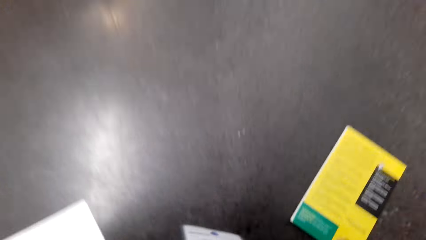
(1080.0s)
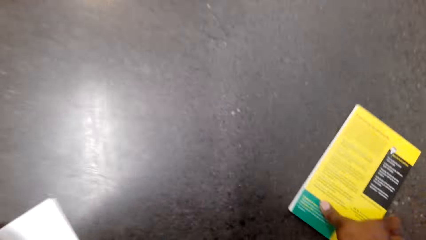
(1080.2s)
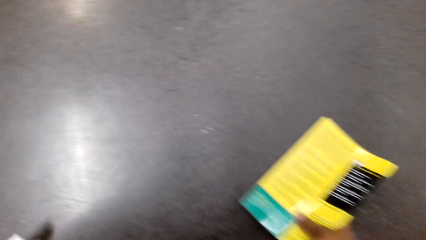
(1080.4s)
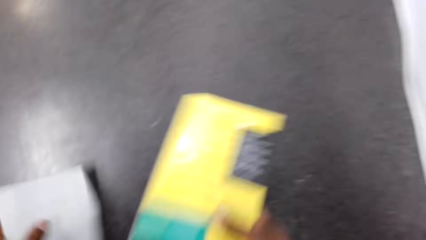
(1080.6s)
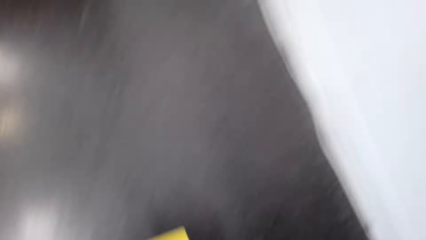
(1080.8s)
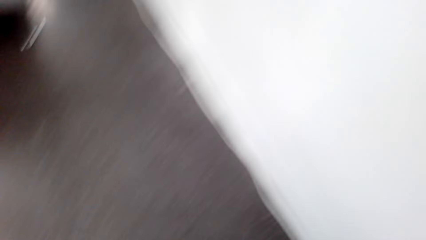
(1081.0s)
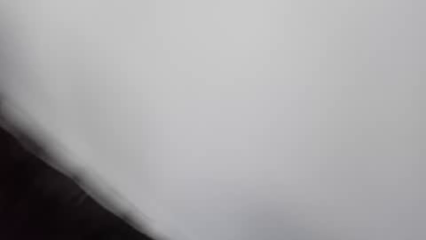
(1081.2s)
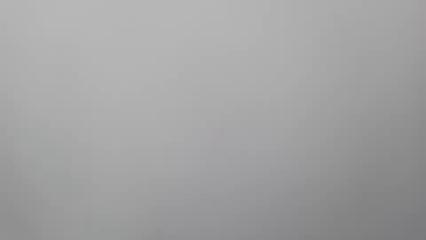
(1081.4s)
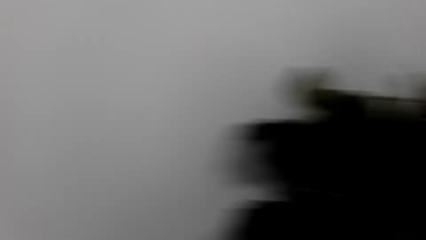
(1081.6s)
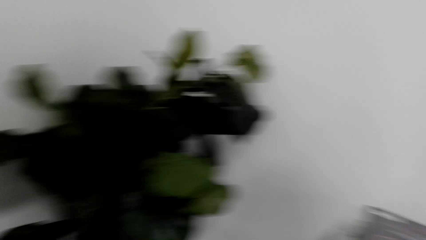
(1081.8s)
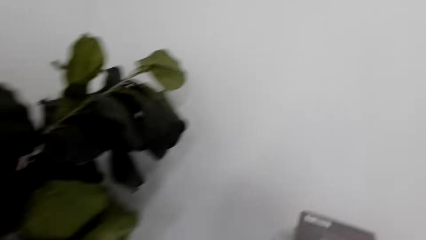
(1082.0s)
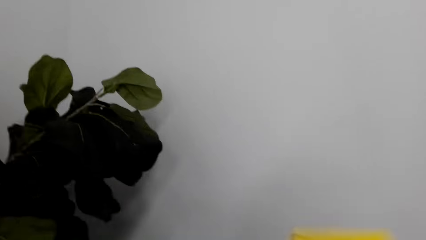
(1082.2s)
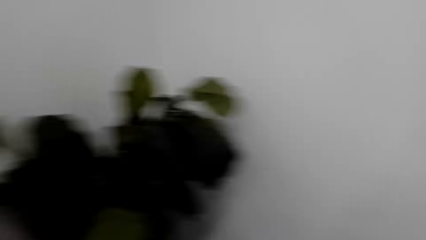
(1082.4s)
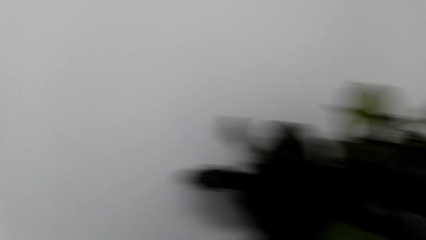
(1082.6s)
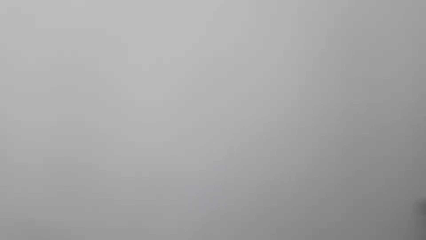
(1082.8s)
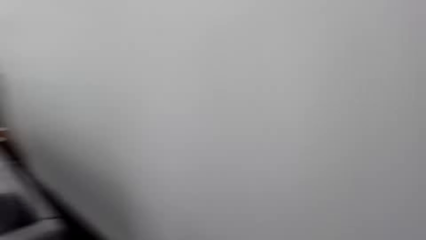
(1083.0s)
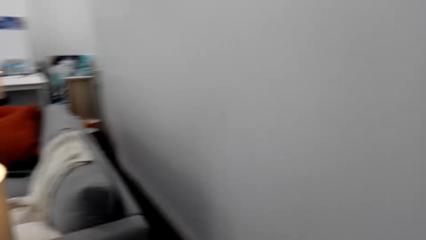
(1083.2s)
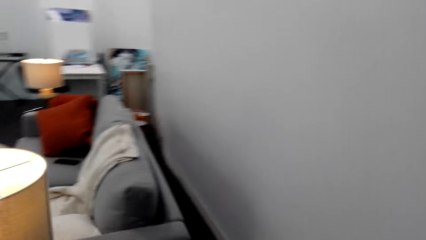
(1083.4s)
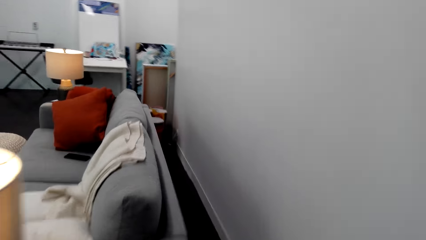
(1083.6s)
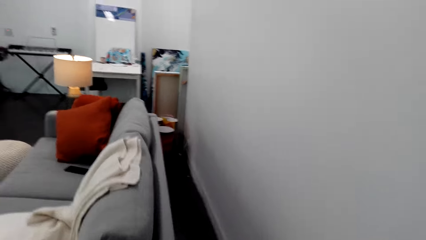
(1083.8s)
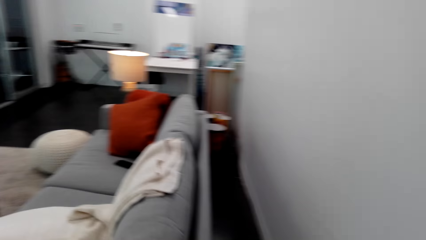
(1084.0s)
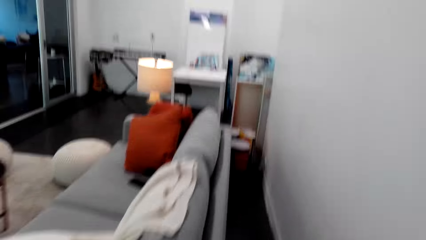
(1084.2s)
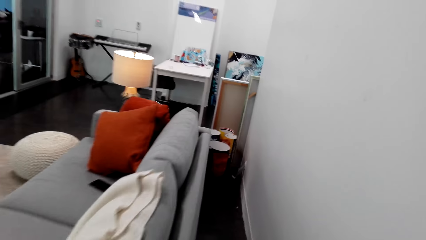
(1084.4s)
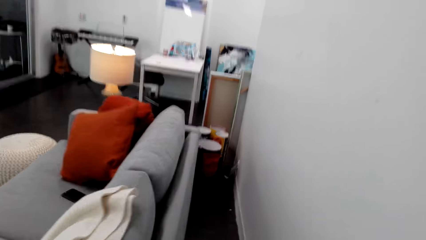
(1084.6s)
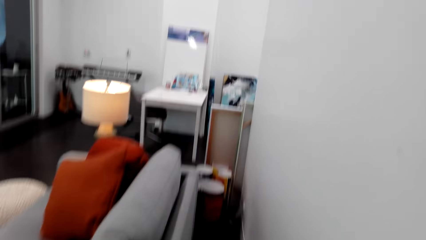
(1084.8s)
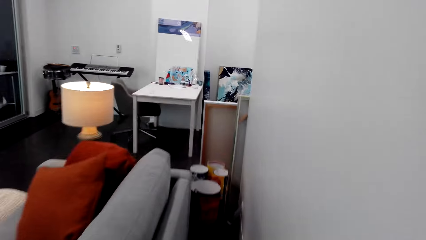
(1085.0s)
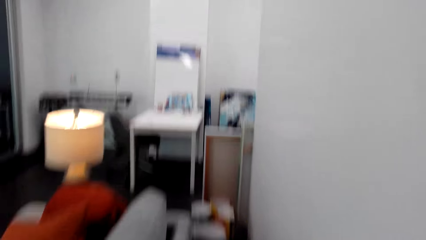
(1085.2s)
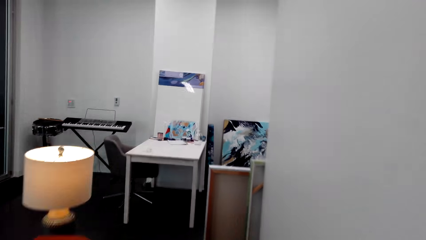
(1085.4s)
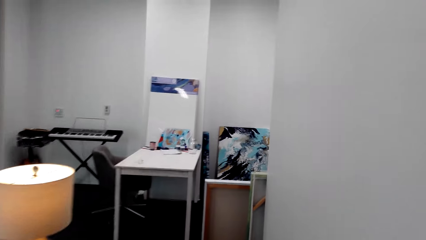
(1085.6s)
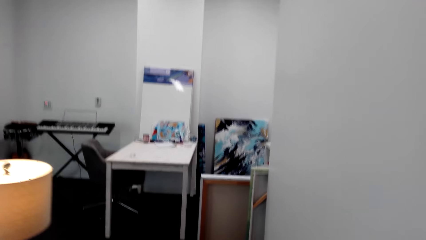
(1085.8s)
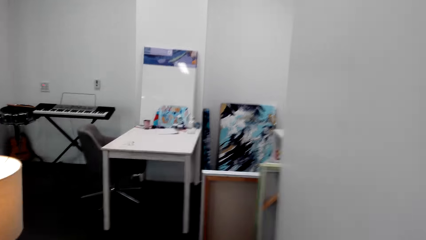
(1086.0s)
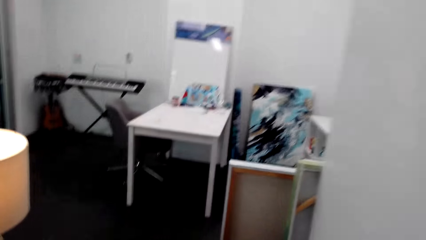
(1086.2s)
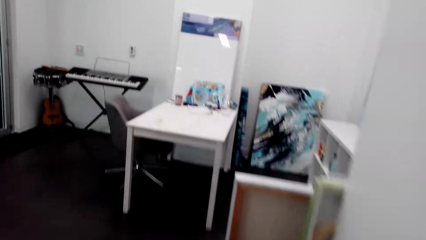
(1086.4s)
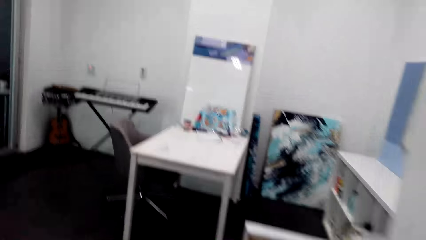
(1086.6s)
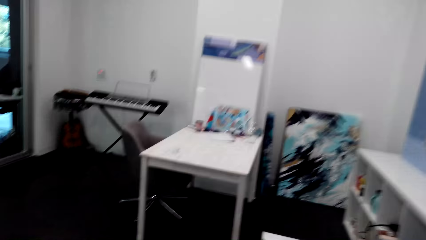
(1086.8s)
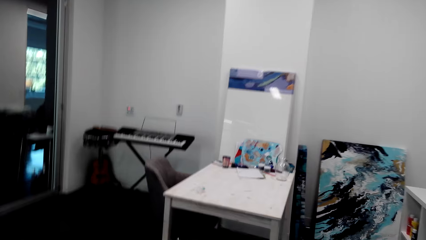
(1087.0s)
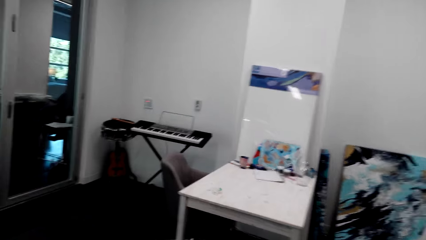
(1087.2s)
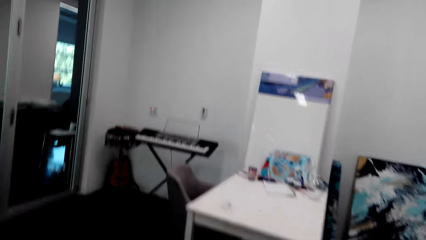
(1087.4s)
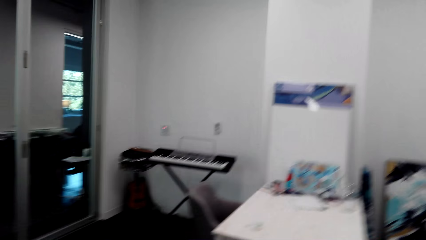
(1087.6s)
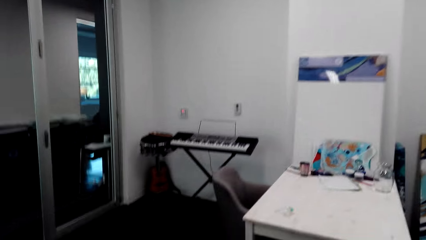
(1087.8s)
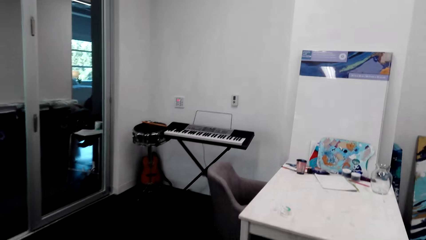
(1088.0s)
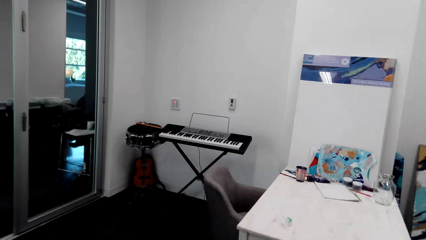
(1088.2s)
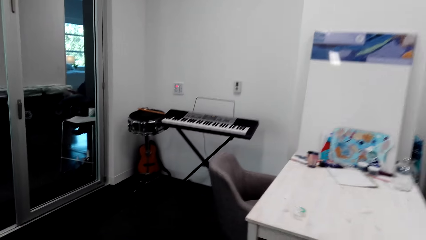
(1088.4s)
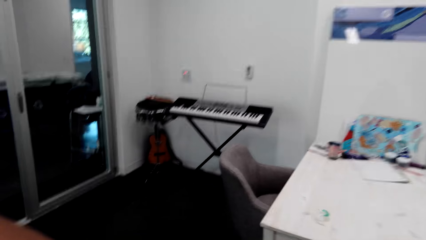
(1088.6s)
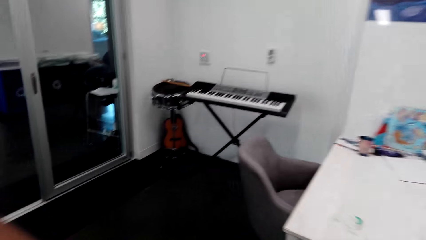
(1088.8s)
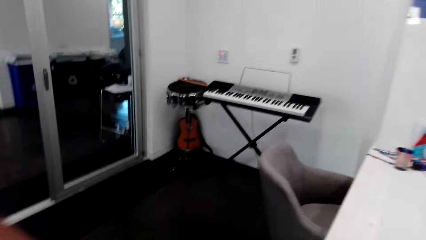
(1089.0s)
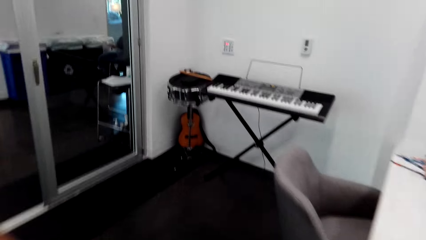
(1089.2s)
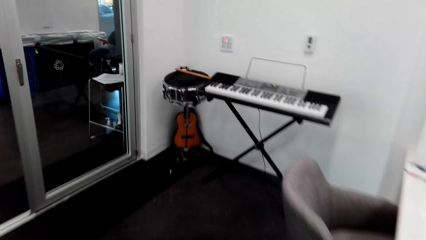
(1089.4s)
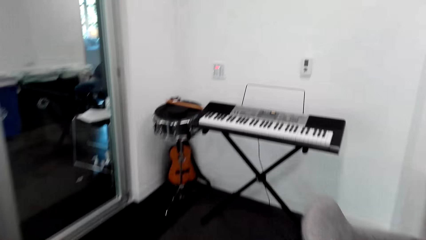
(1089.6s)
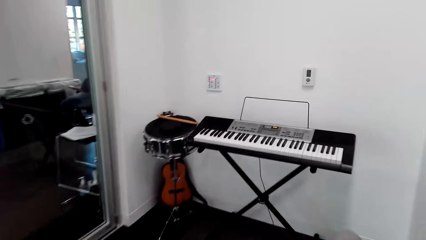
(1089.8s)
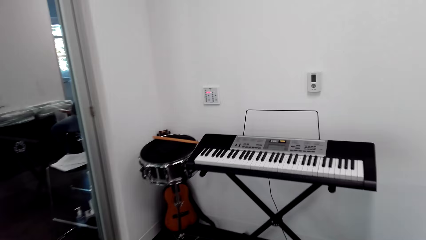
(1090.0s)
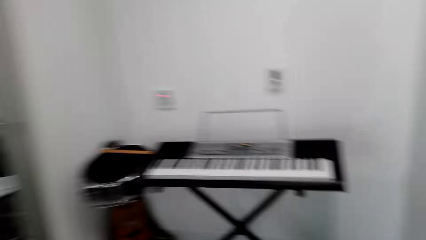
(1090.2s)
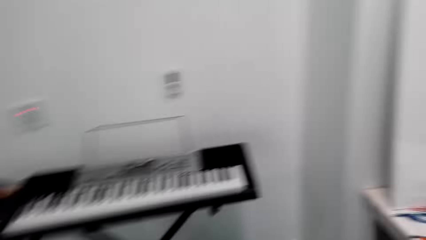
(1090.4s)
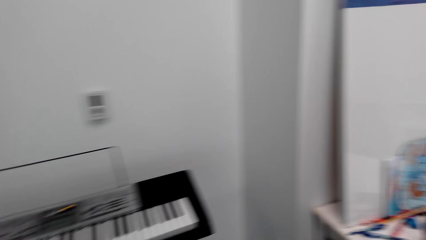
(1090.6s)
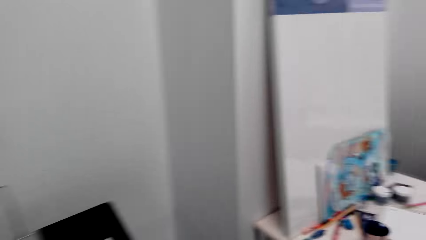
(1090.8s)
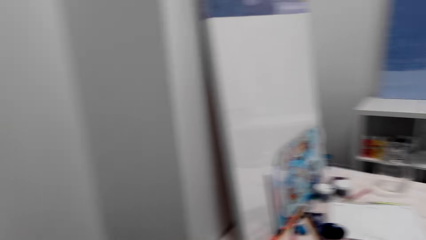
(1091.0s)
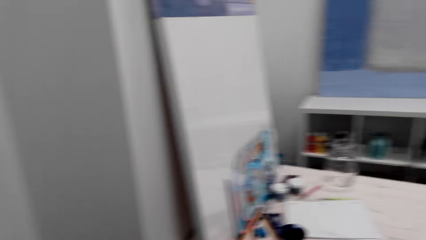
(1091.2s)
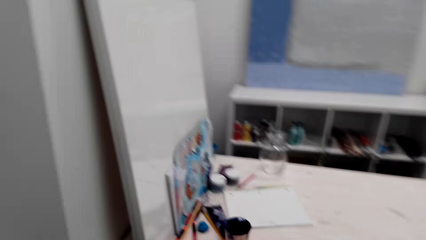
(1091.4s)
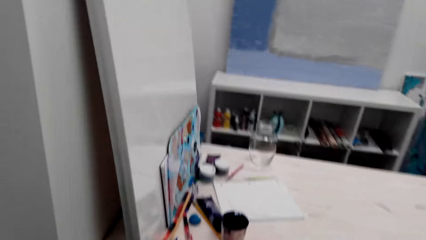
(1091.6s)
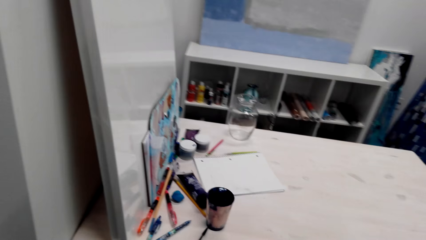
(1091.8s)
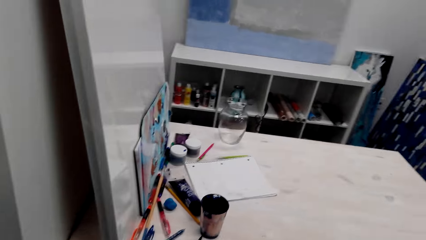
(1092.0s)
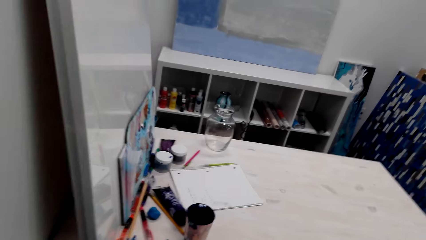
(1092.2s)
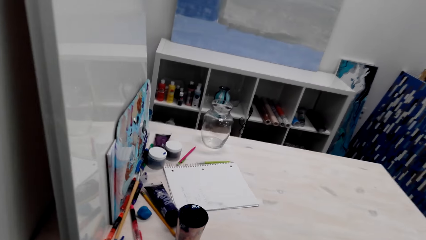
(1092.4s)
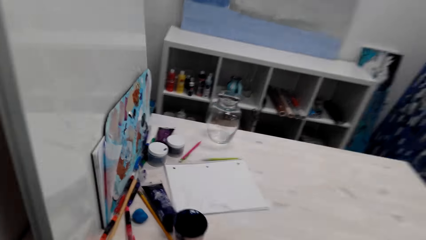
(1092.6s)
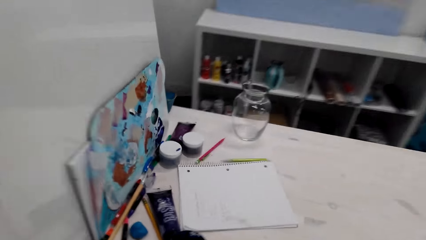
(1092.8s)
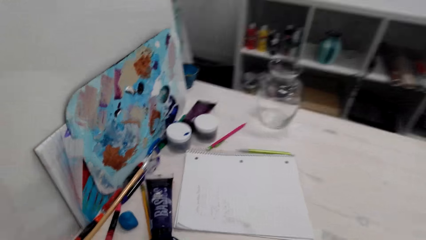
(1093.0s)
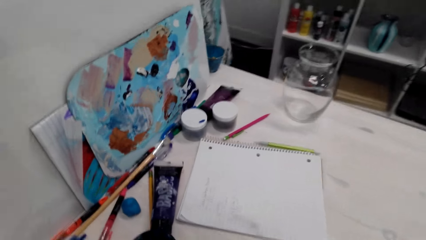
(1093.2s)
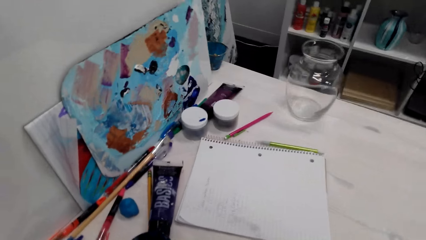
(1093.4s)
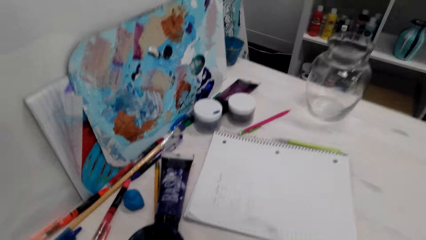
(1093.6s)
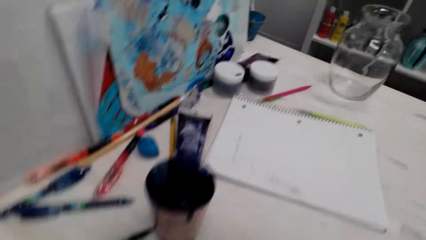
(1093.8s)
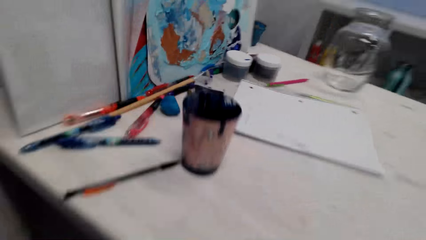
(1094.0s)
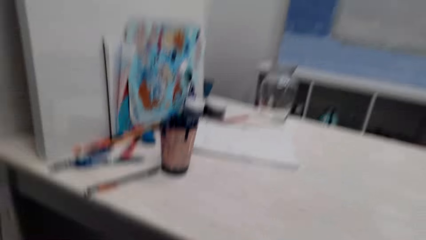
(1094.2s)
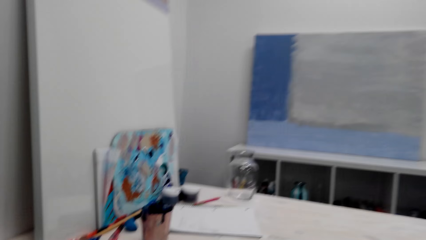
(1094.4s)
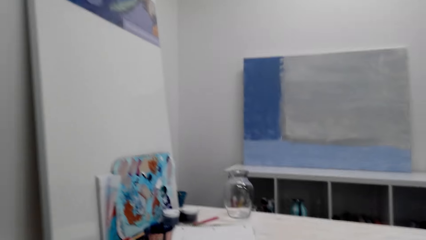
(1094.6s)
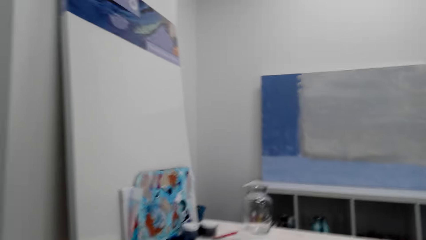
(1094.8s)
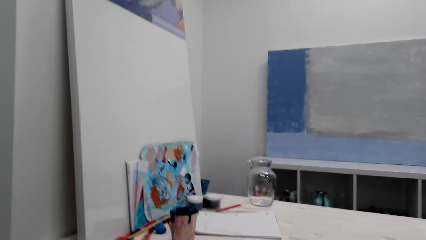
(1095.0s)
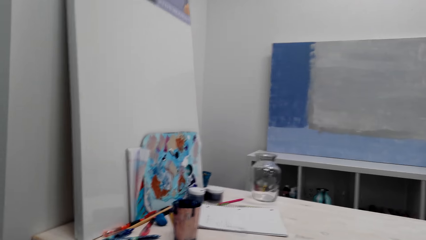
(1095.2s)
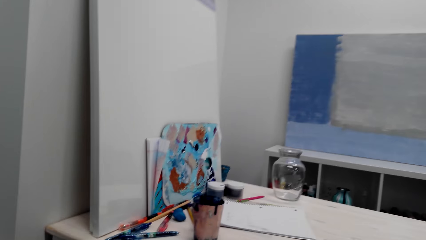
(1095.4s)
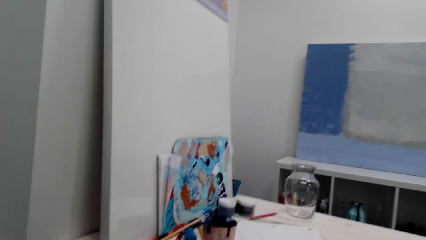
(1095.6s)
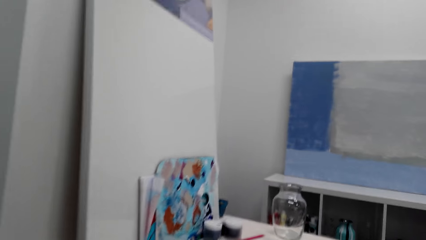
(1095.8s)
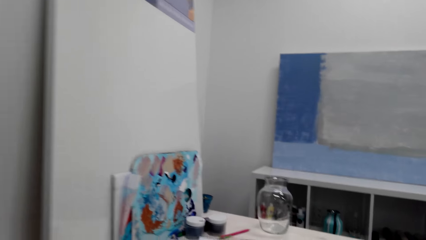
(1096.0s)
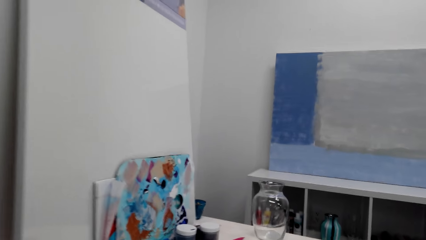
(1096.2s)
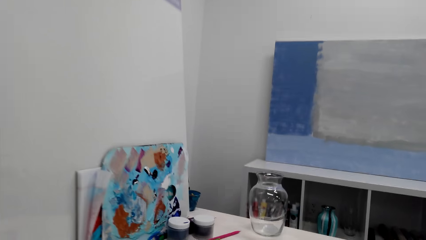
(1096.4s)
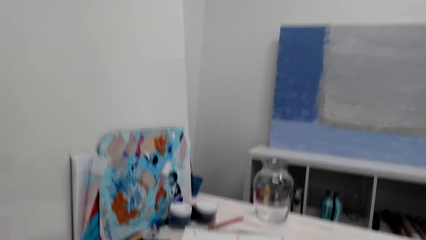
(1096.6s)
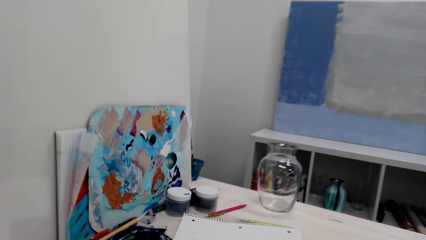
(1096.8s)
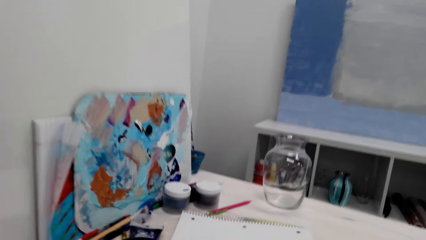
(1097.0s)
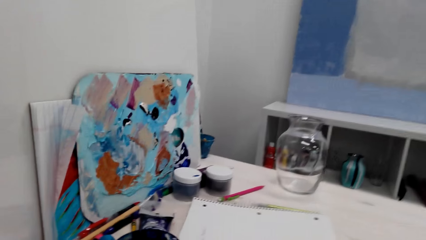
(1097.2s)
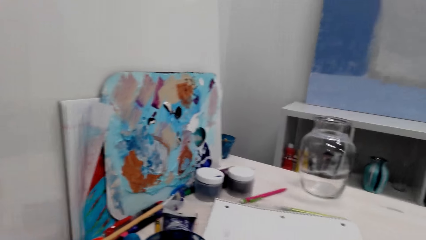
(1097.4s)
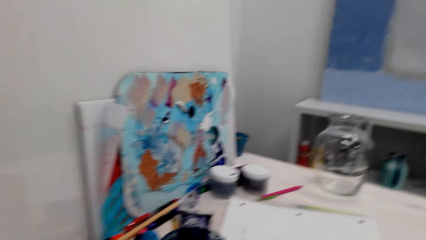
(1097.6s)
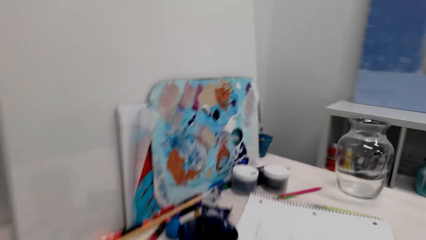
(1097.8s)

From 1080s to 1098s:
The camera wearer picks up a book on the floor. They throw the book on the bookcase. They put books on a shelf. They walk around in the house. They sit on a chair at a worktable.
